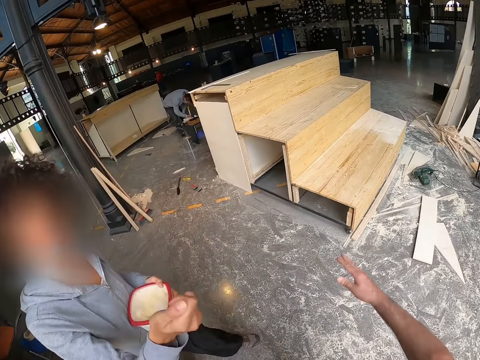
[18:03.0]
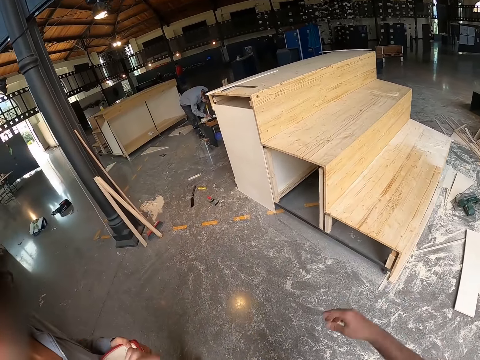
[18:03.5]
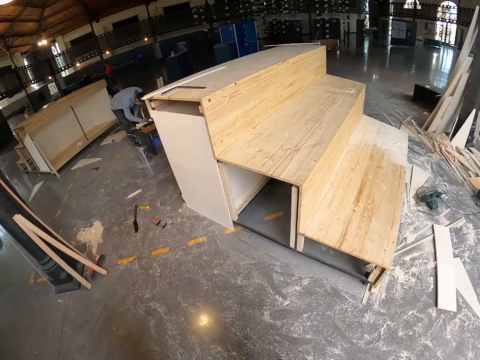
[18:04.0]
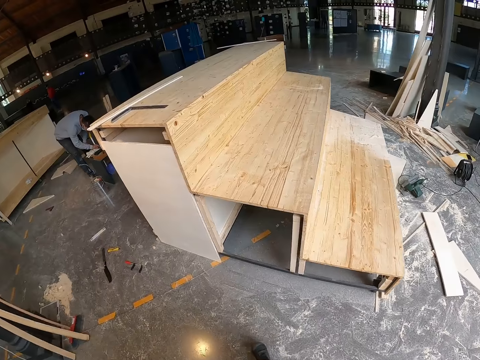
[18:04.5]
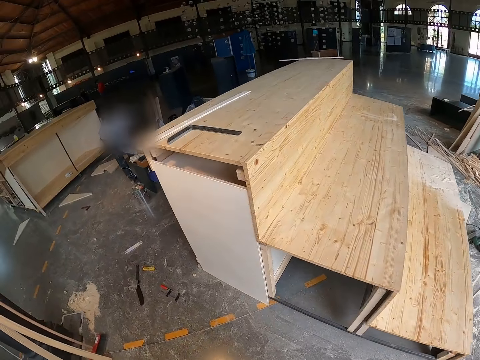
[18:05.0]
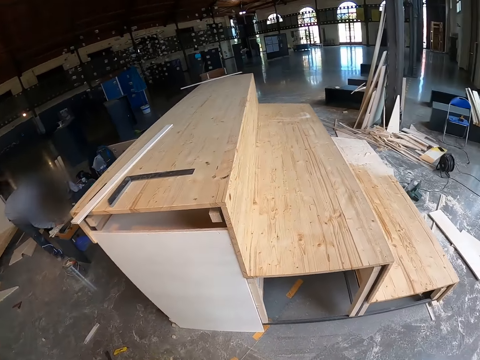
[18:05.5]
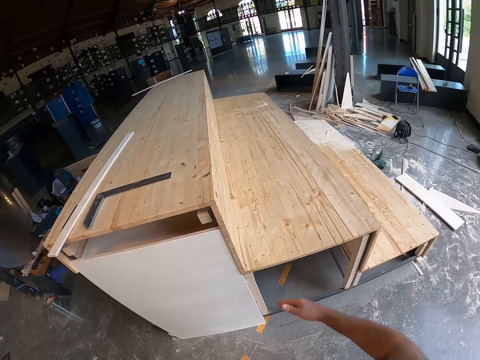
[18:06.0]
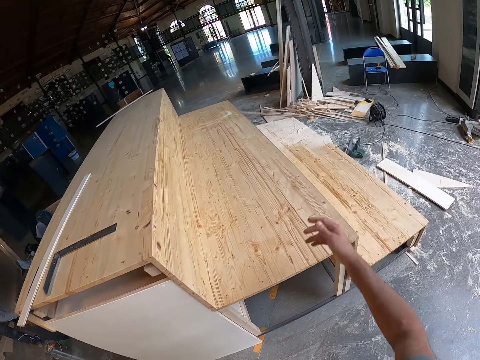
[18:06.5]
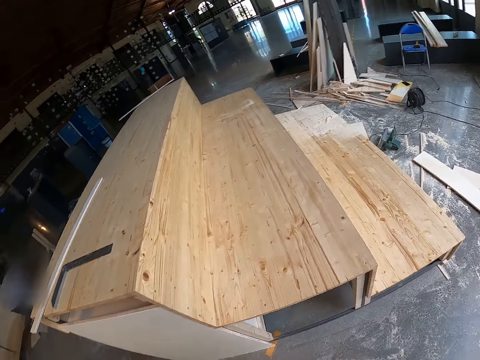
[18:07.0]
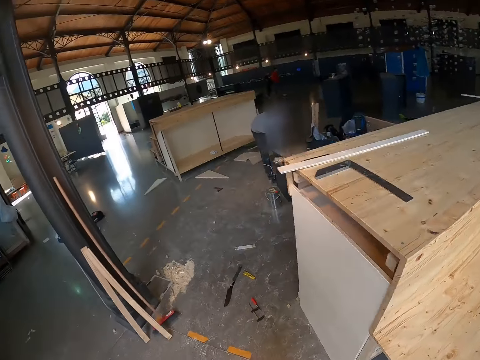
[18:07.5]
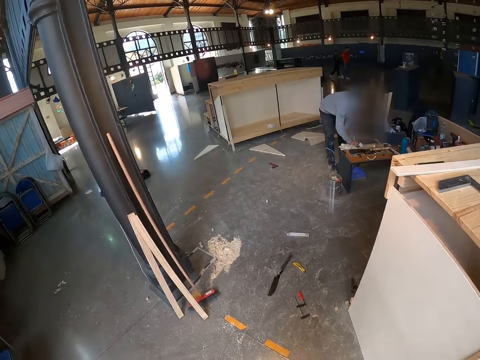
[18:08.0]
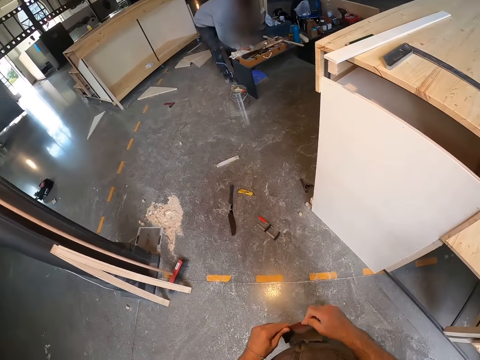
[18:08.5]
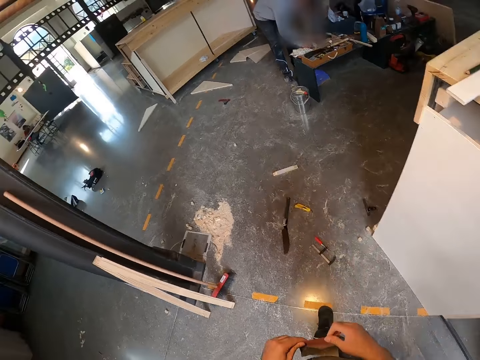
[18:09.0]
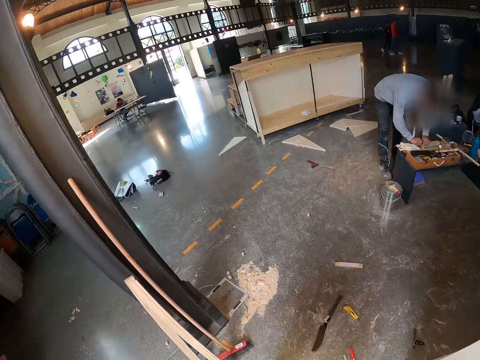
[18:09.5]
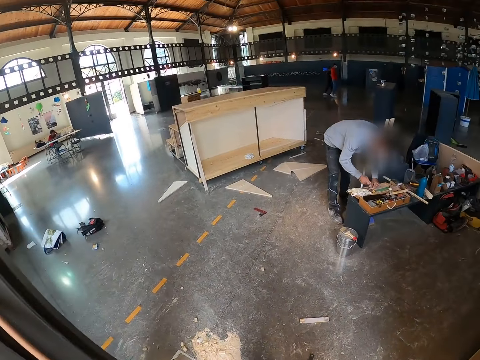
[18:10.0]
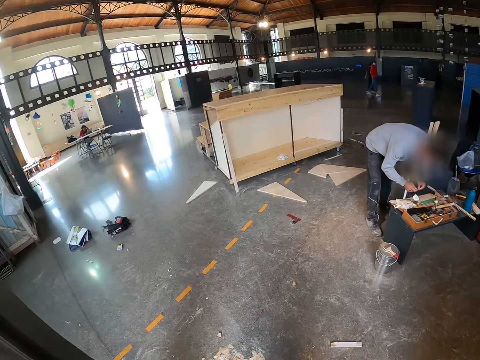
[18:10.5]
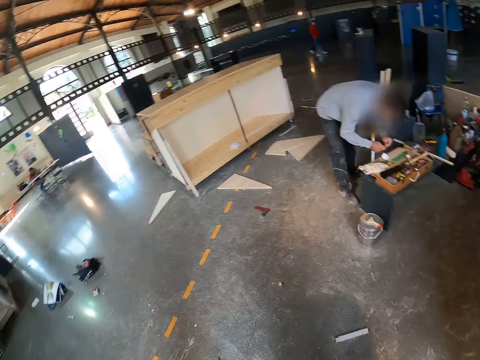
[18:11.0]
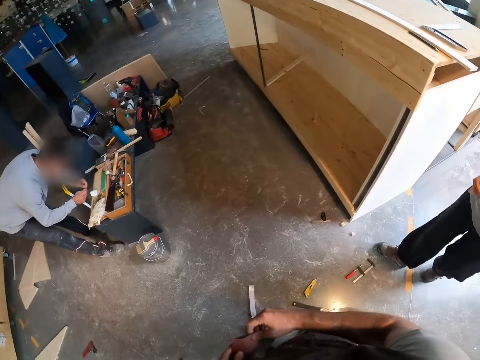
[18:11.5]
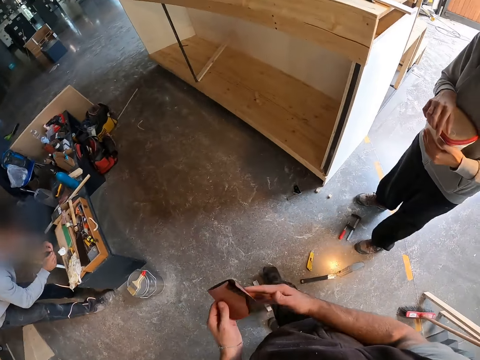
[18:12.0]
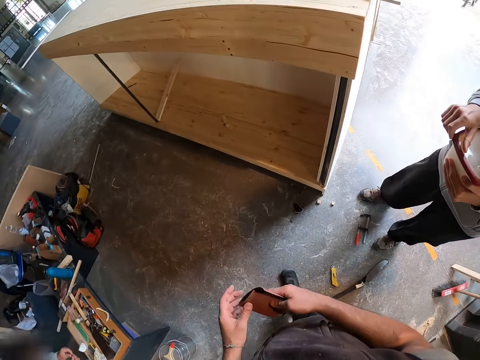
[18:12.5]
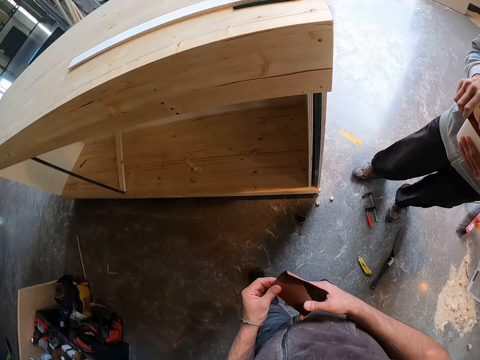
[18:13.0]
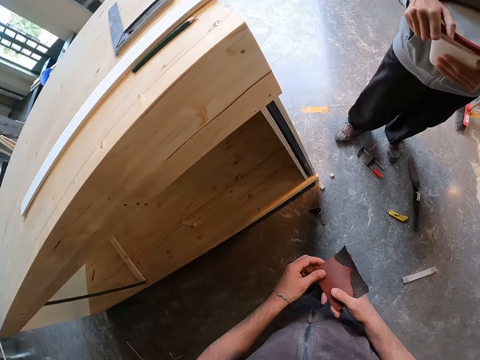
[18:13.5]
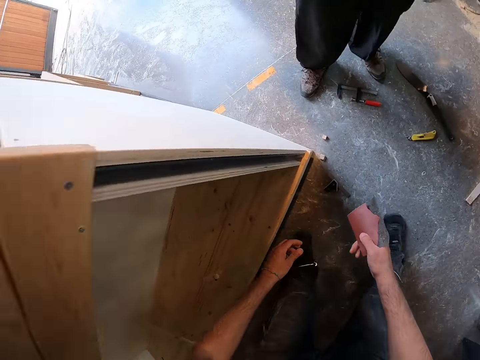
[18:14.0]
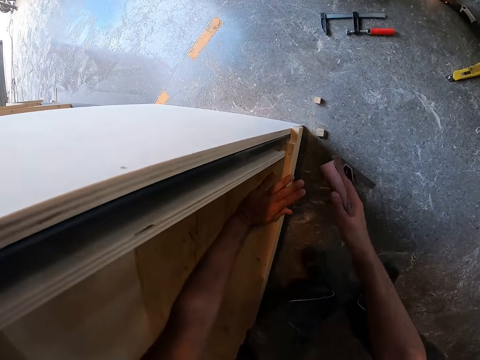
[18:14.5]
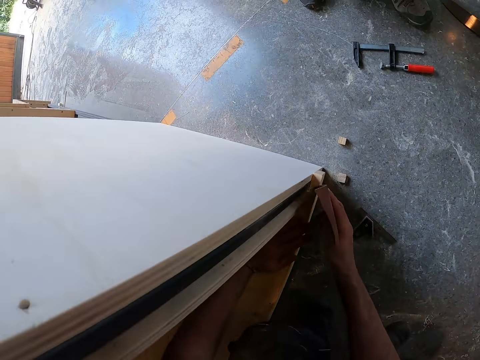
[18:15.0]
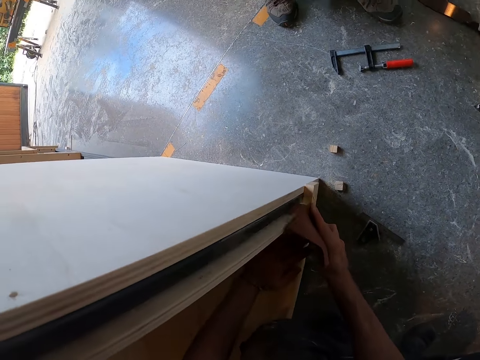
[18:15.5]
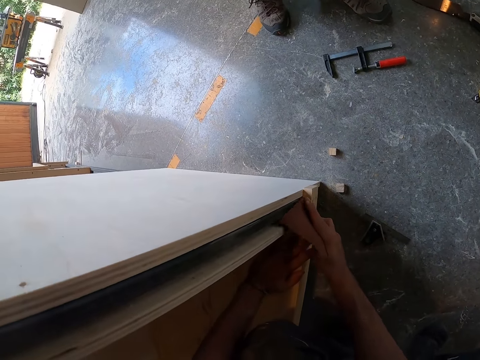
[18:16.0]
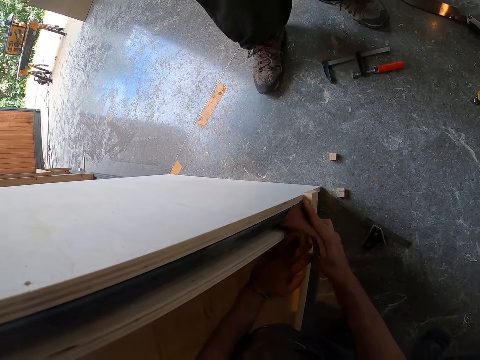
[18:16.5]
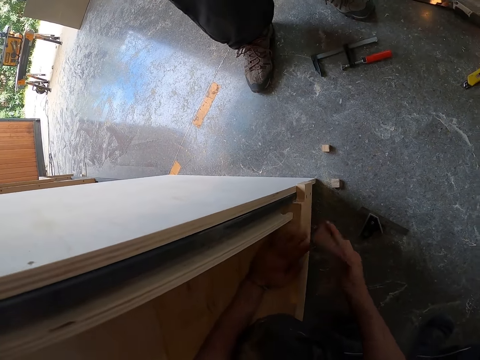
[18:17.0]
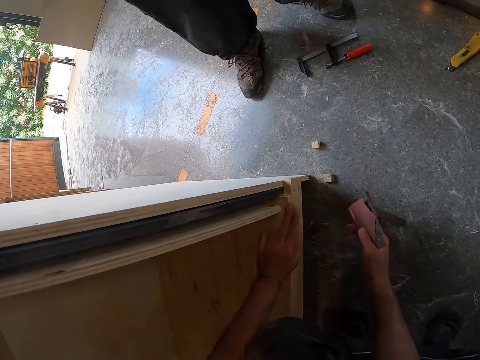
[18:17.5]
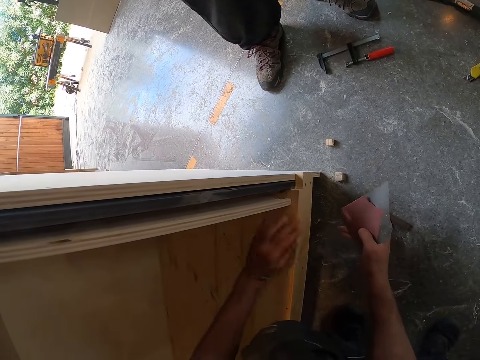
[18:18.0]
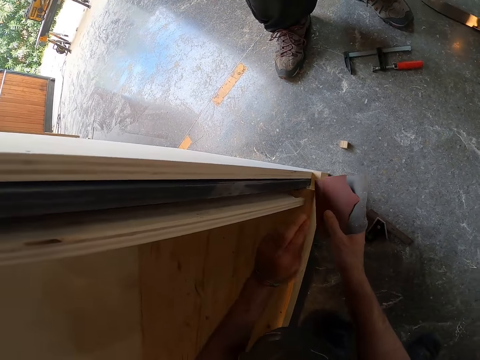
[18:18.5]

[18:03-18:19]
A man works on the other side. The camera wearer sways a hand. He looks around. A person sits on the other side of the room. The camera wearer turns around. He holds the cupboard with his left hand. He smoothens the wooden shelf with a sandpaper.

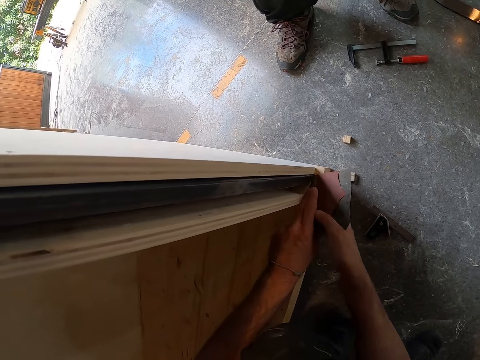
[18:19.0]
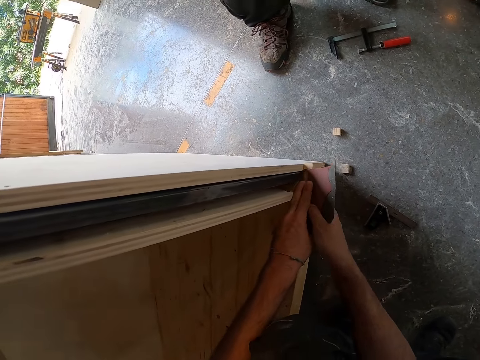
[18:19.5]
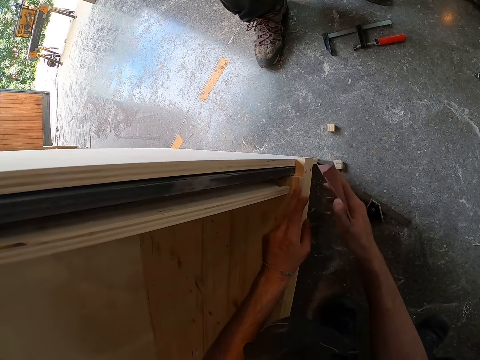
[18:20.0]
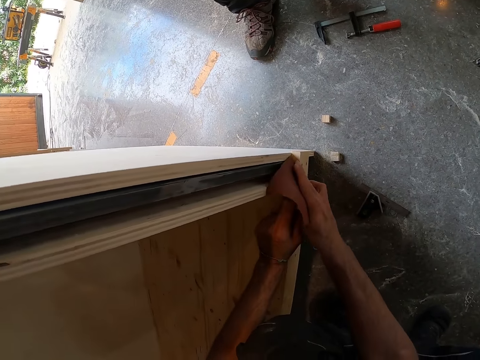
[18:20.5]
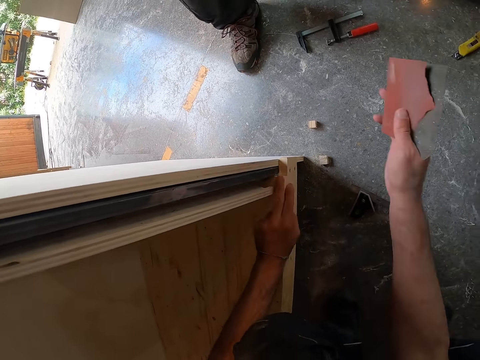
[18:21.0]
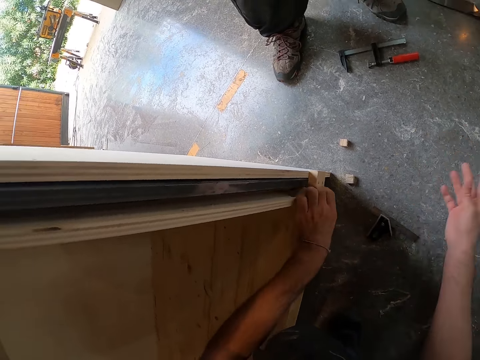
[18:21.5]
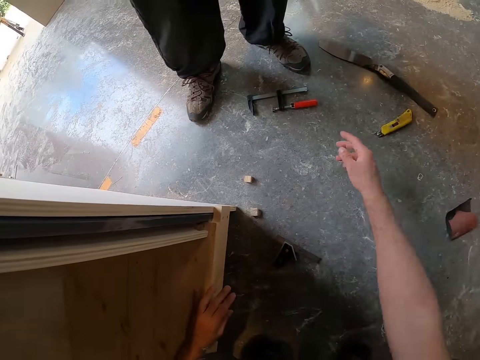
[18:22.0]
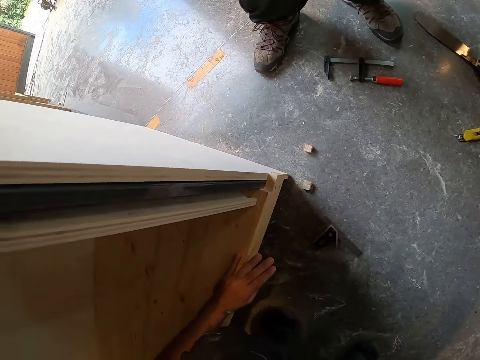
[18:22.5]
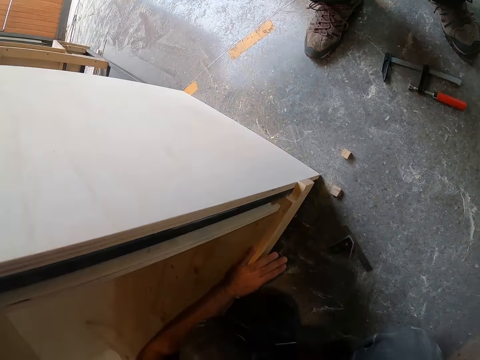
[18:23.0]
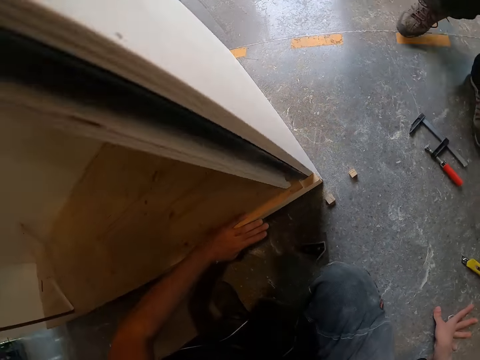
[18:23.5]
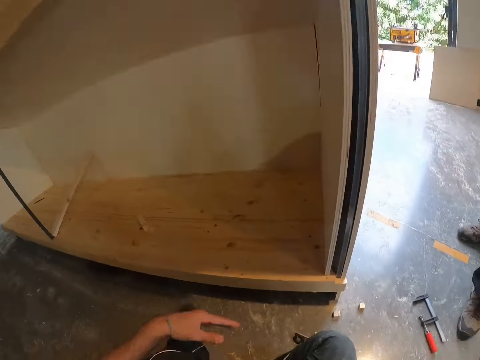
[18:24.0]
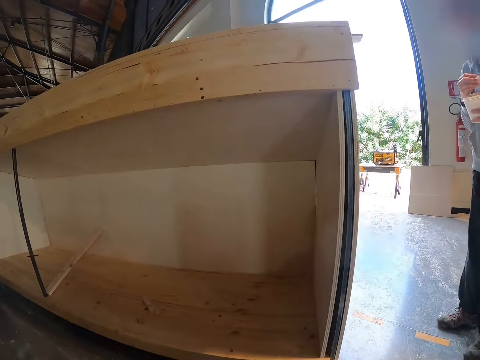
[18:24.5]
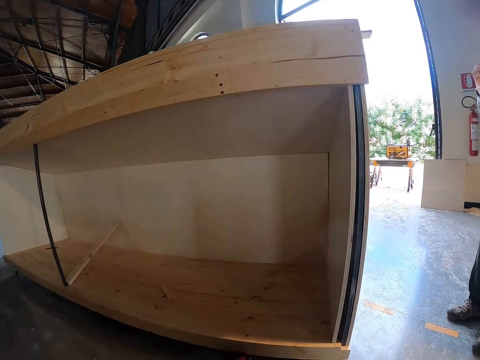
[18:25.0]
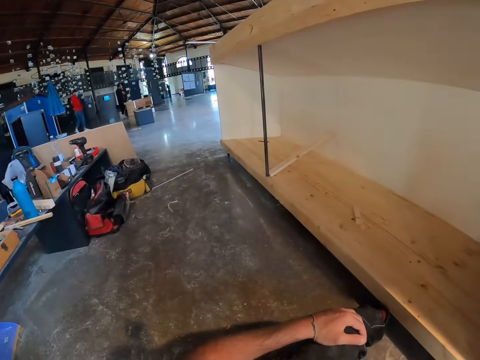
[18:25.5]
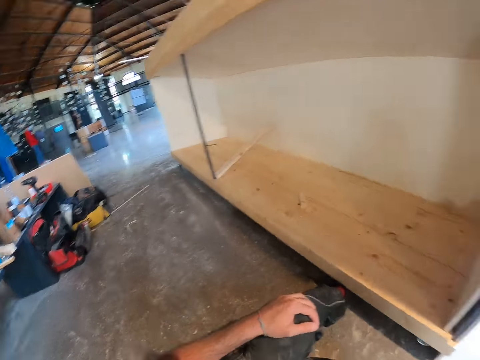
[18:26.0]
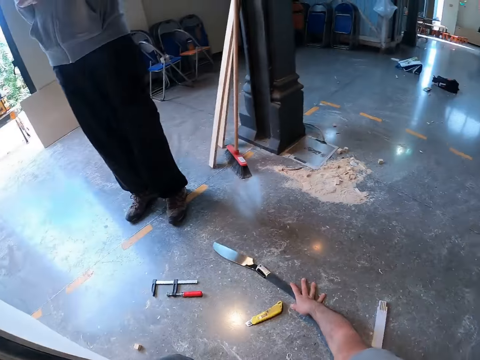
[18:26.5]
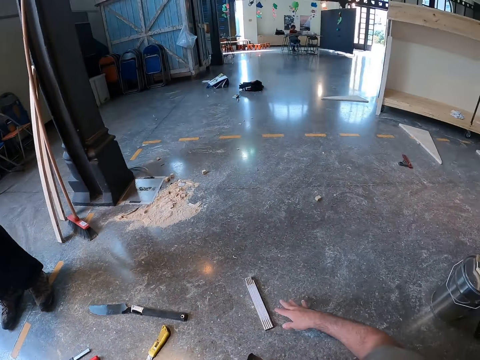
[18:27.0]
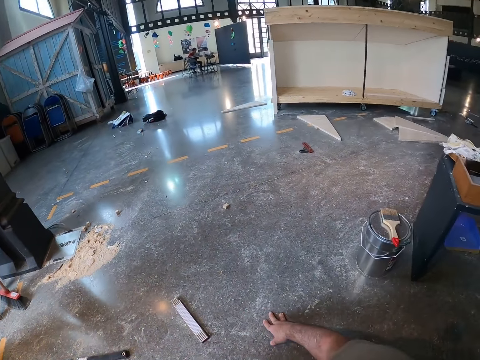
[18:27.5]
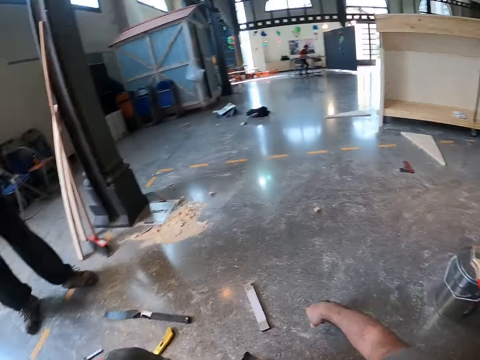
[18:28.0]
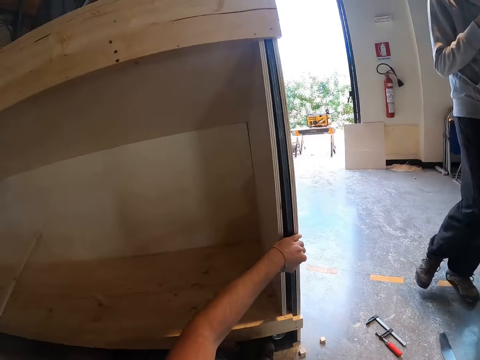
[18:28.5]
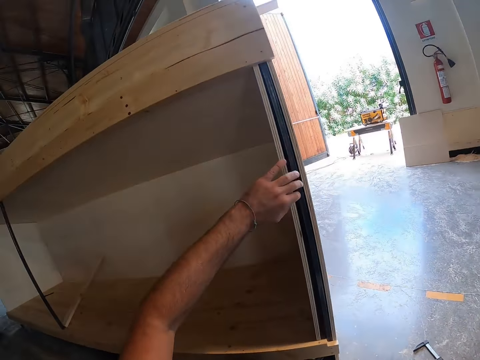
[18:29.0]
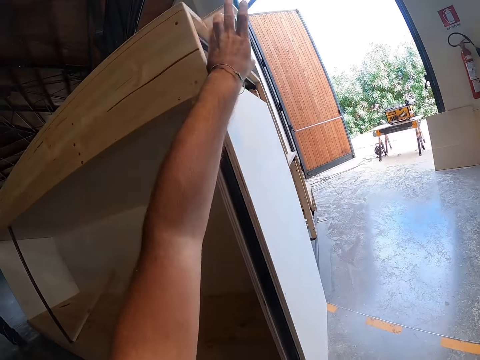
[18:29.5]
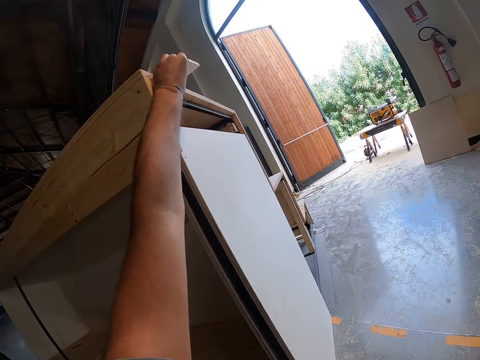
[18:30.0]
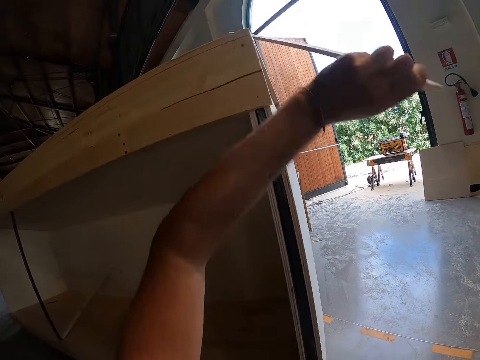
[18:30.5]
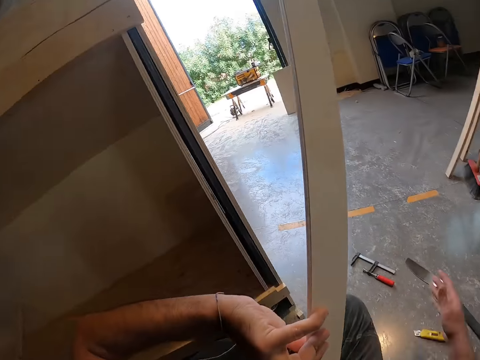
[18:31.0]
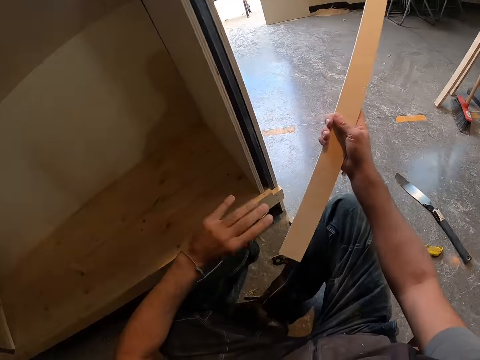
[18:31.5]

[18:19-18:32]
The camera wearer dusts off some wood scraps on the wooden stair platform with his left hand. He stares at the wooden shelf. He looks around the workshop. He picks up a piece of wood from the top of the wooden stair platform with his left hand. He passes the piece of wood from his left hand to his right hand.
